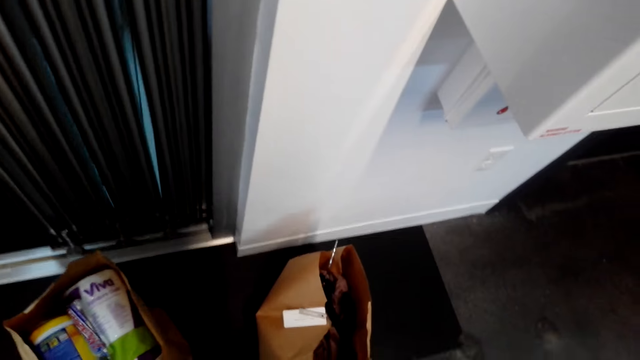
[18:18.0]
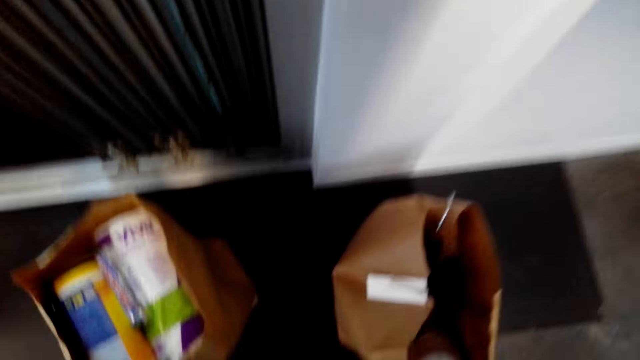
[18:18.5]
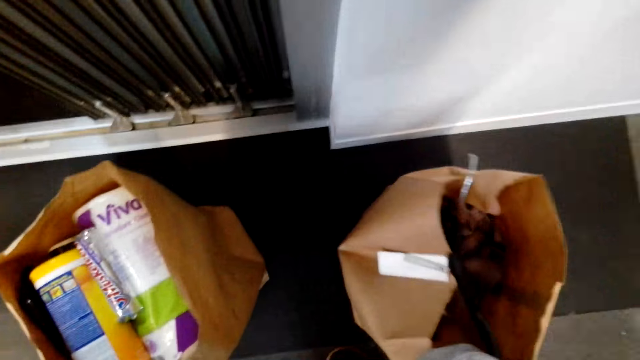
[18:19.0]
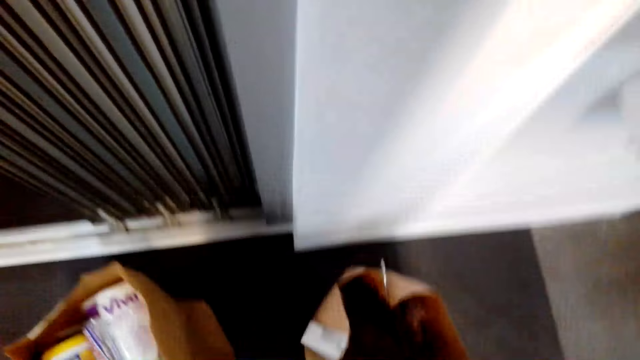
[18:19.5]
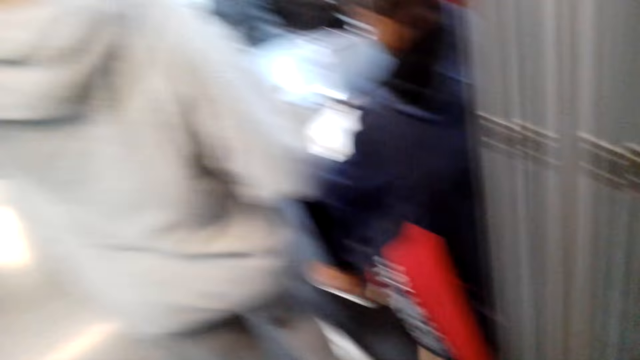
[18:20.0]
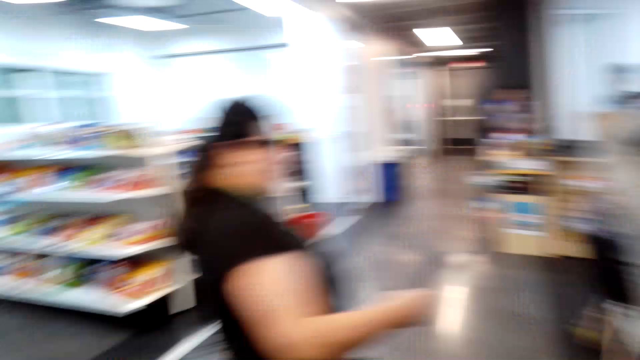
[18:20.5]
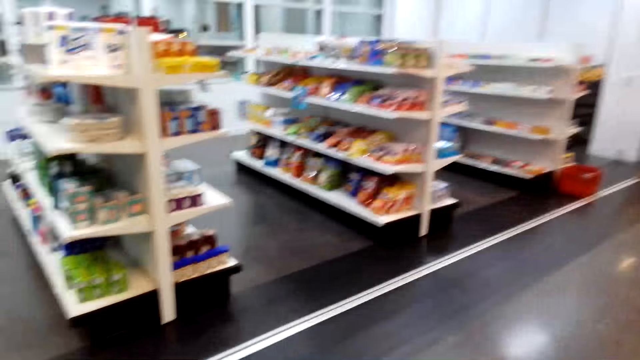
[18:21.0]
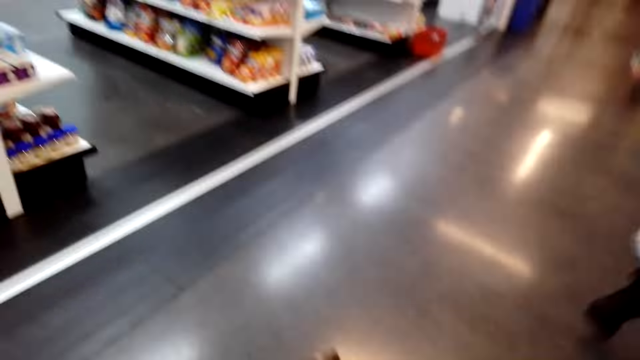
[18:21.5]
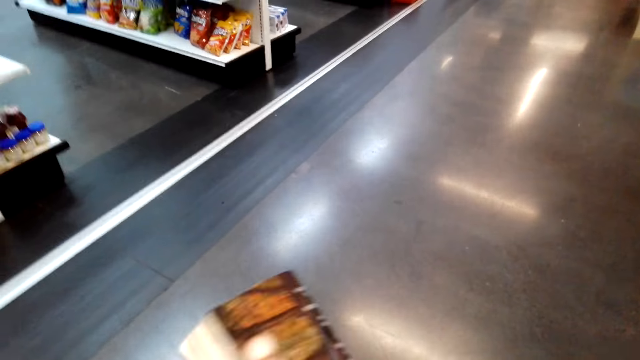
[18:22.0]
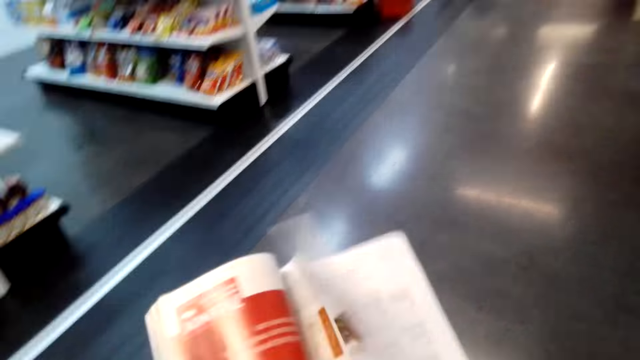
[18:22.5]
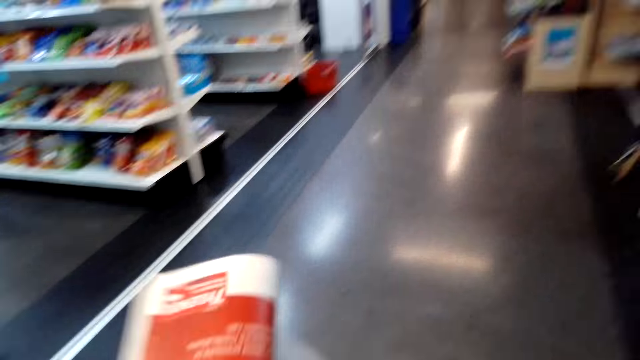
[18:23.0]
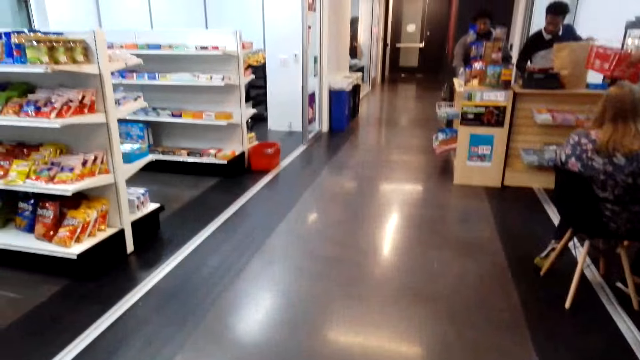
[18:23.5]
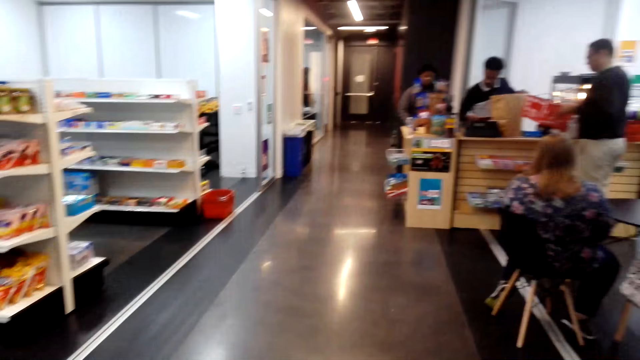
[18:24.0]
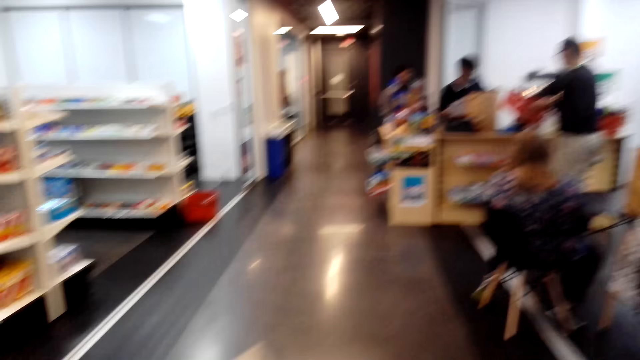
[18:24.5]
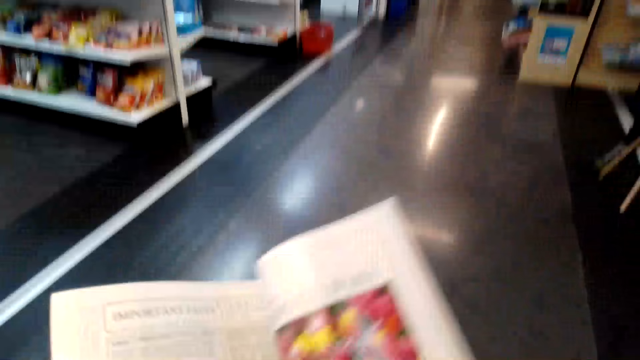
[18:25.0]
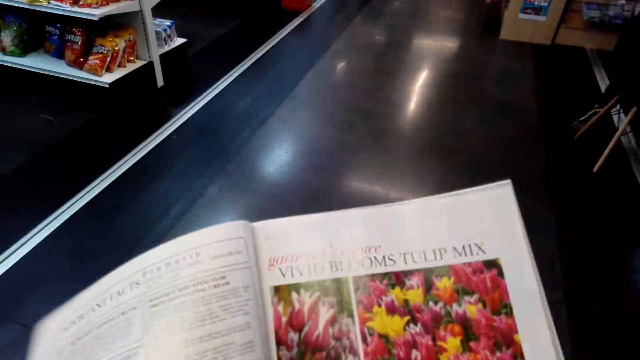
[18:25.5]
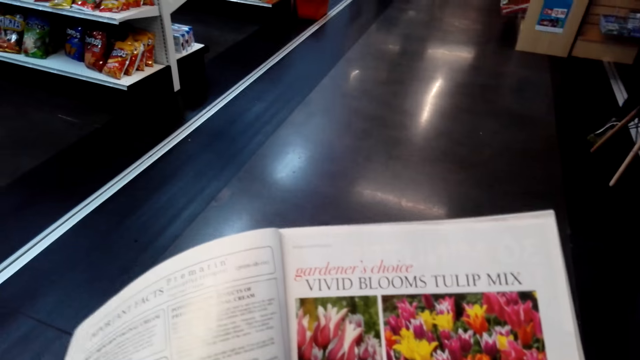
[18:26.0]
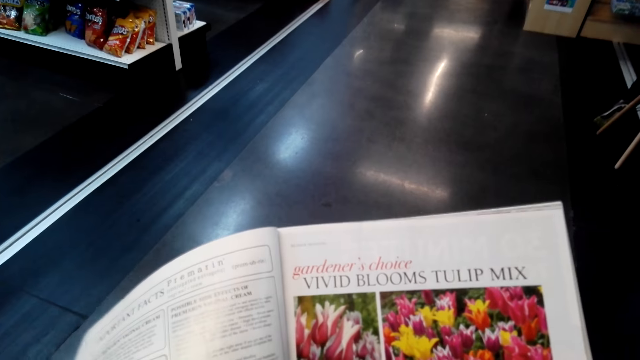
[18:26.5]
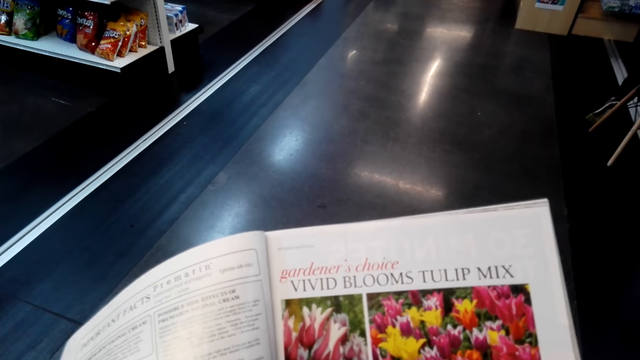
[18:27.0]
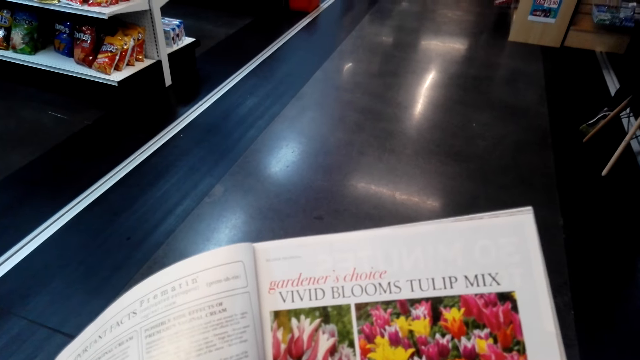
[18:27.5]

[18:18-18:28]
The camera wearer picks a magazine in a packet bag. They turn around. They turn the magazine pages. They look around in the supermarket. They view the magazine.

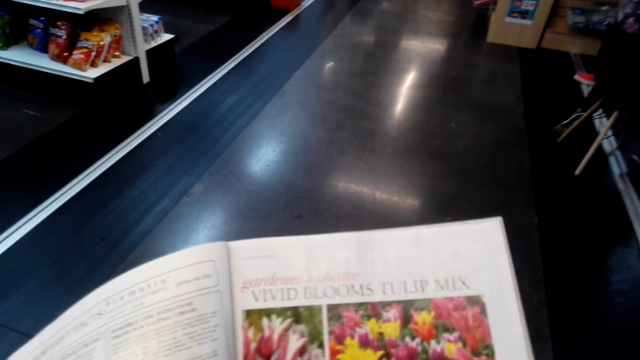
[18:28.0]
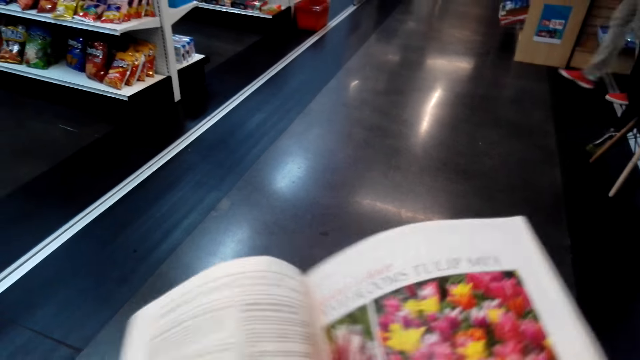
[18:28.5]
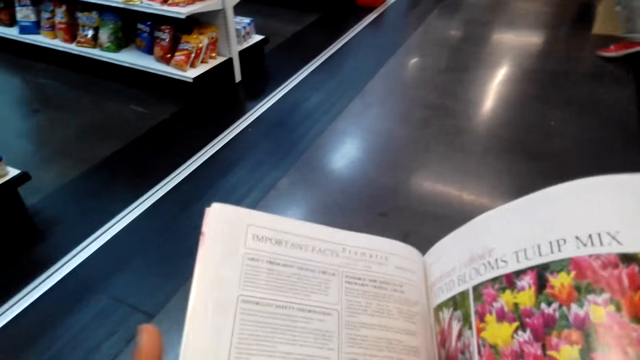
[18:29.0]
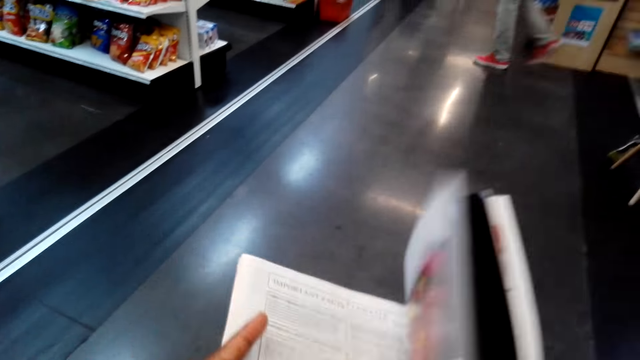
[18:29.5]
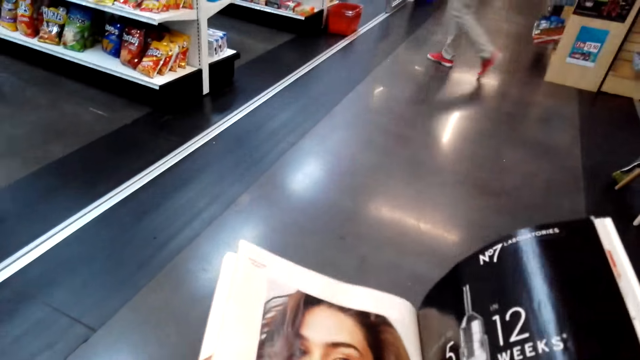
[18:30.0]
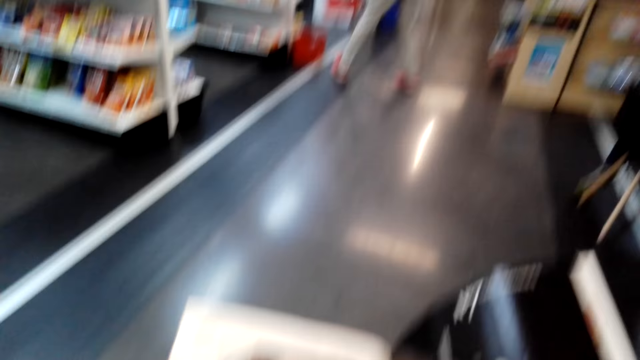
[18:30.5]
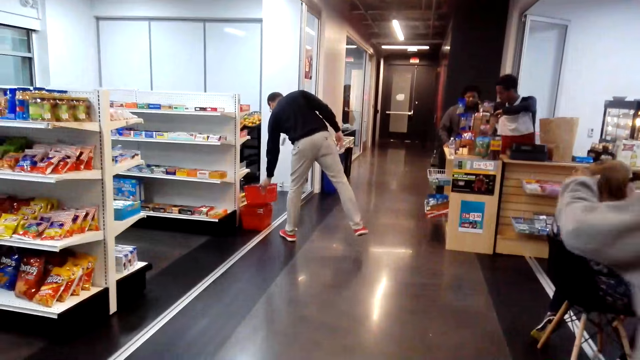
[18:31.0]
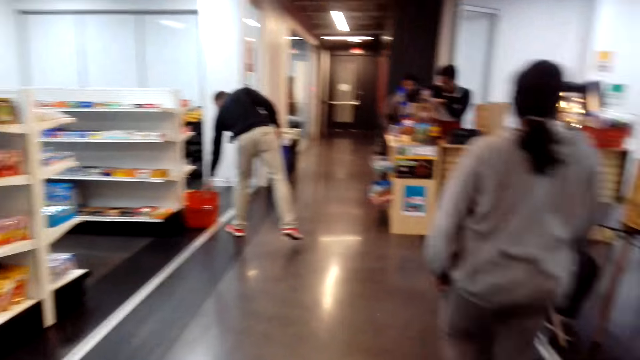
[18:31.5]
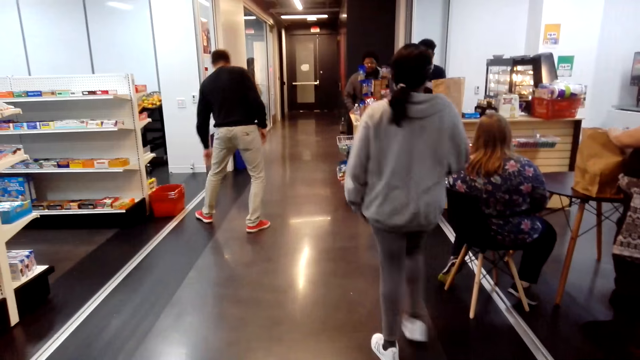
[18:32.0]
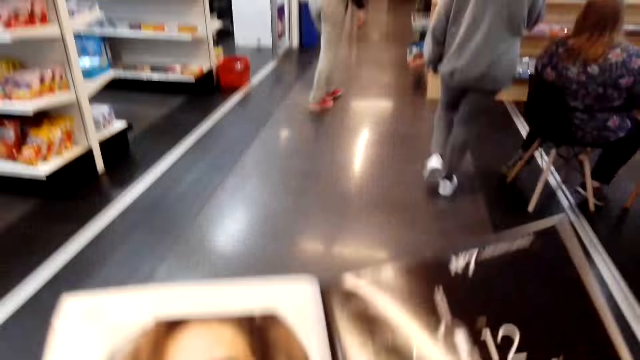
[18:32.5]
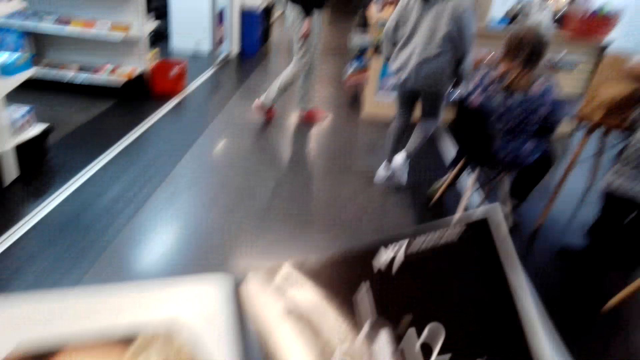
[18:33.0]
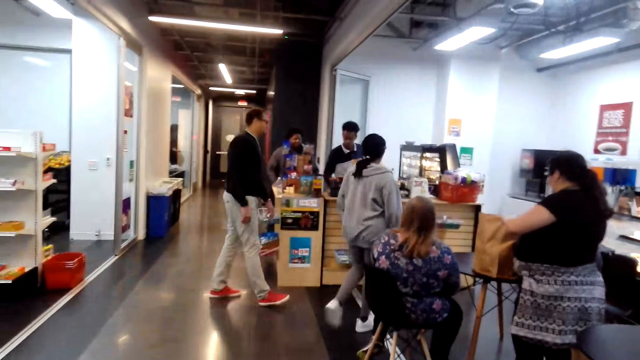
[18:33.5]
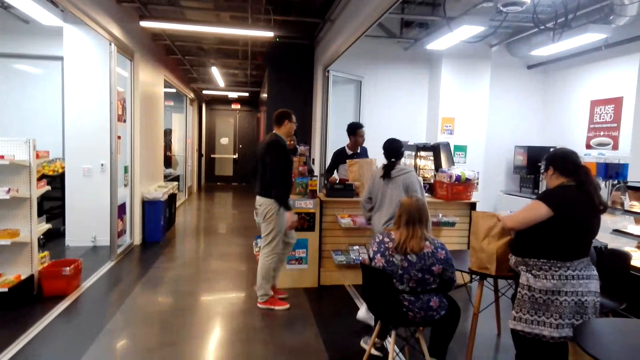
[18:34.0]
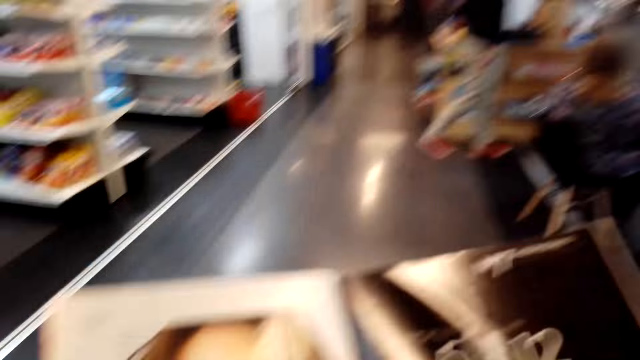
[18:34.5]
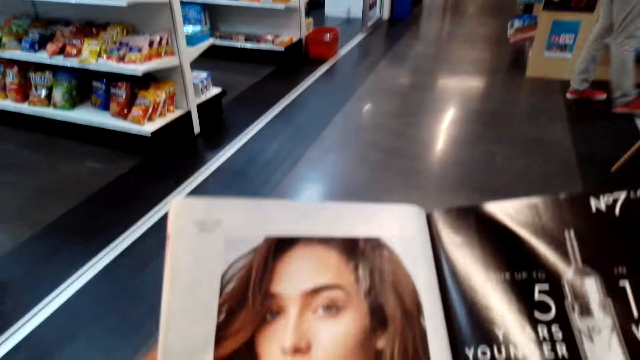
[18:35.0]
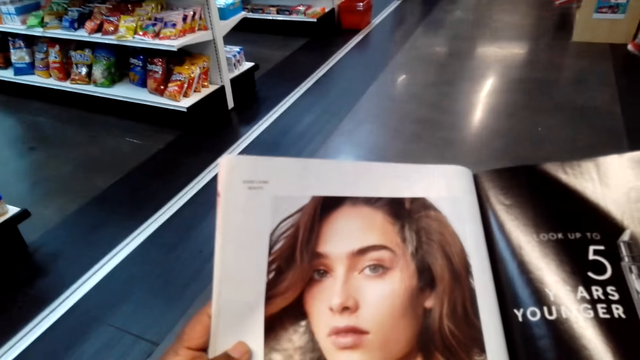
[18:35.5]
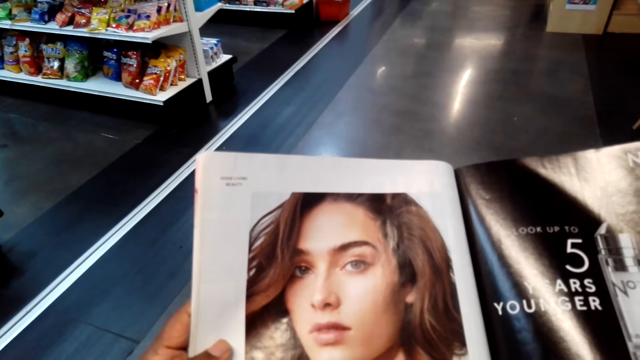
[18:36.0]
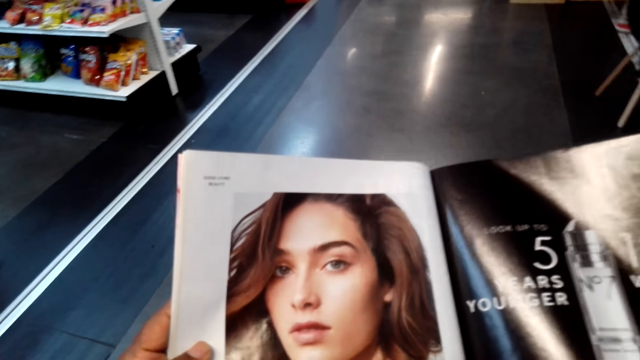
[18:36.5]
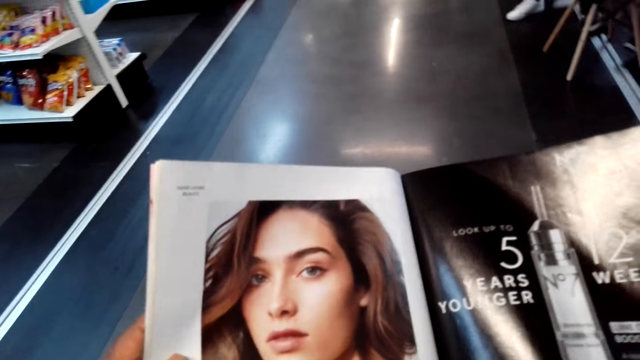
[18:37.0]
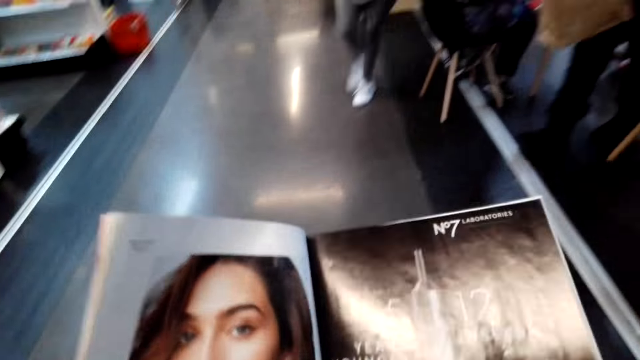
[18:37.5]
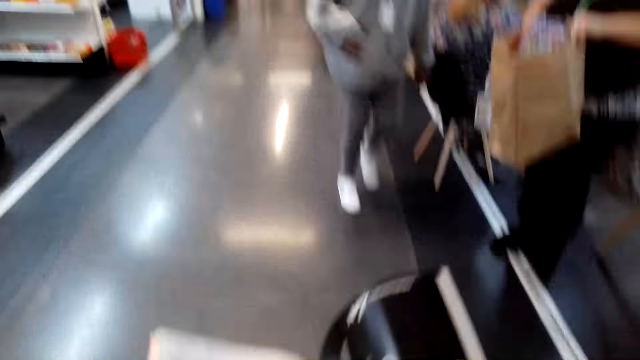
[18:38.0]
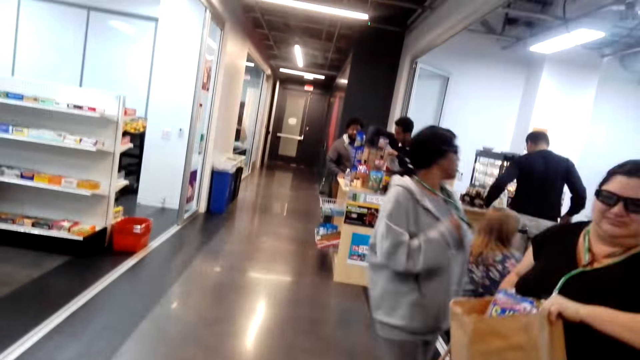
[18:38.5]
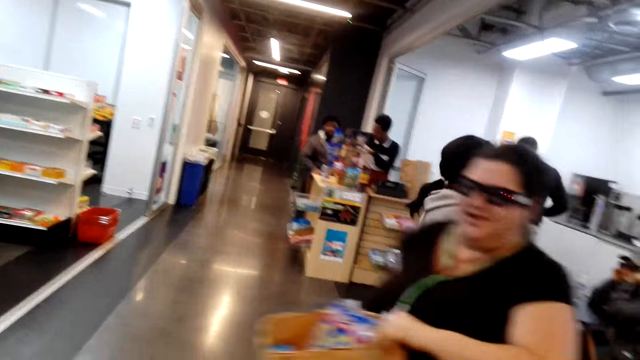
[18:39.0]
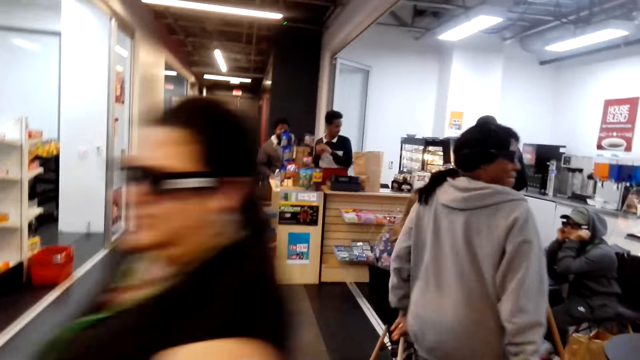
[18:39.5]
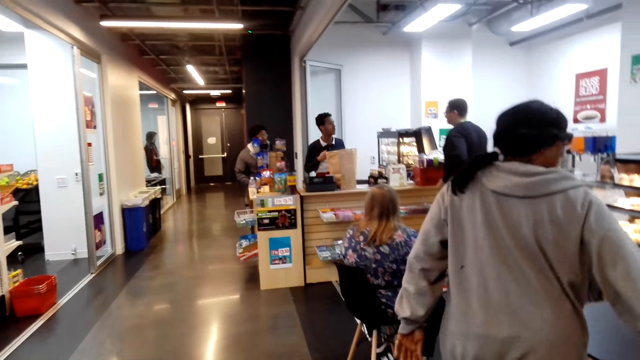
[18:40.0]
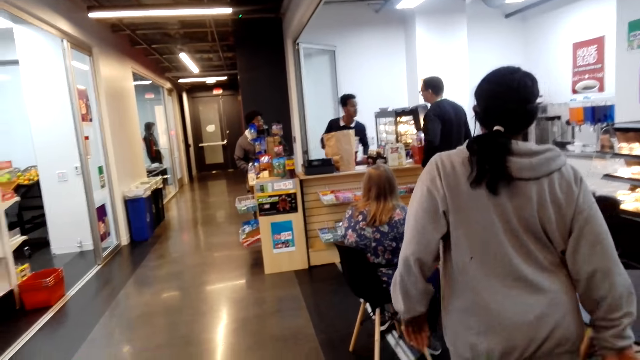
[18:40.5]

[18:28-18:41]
The camera wearer turns a magazine page. They view the magazine. They look around in the supermarket. They view the magazine. They look around in the supermarket. They view the magazine. They look around in the supermarket. A woman passes in front of the camera wearer.
